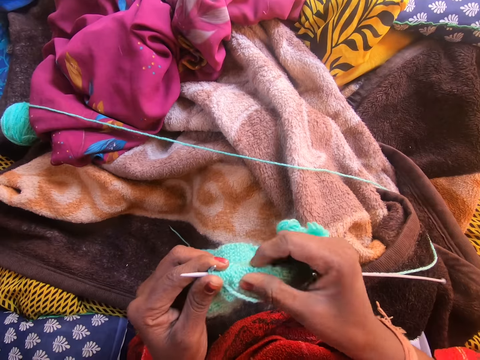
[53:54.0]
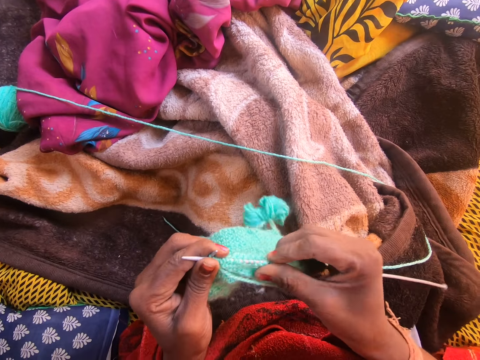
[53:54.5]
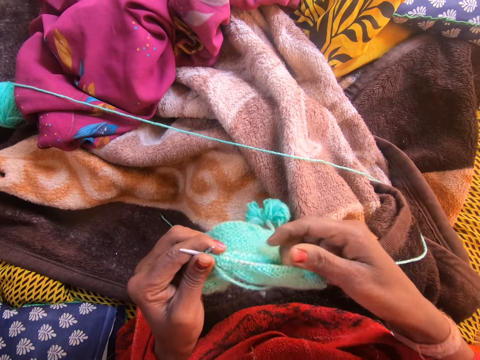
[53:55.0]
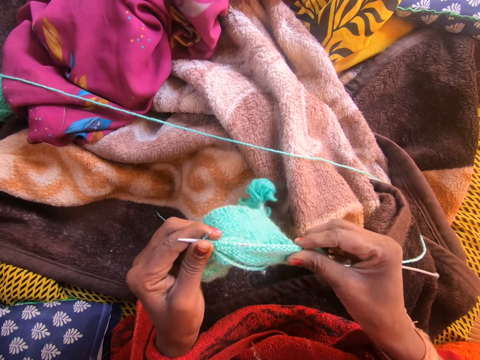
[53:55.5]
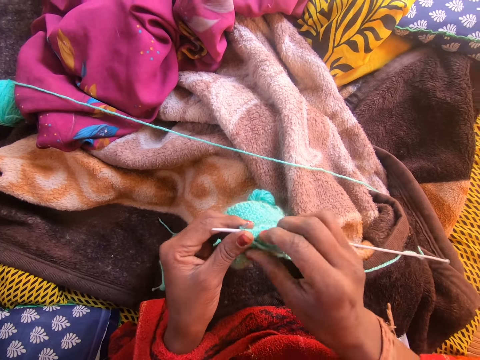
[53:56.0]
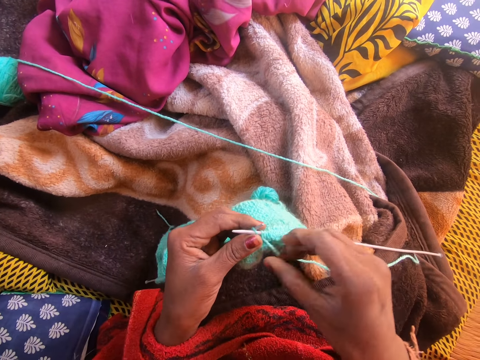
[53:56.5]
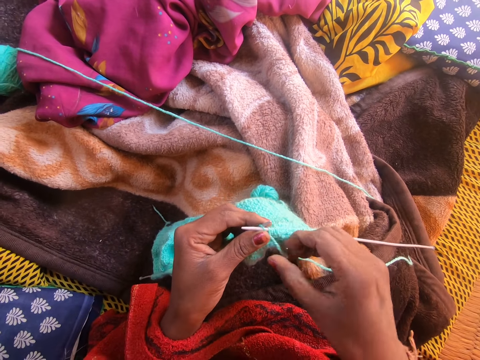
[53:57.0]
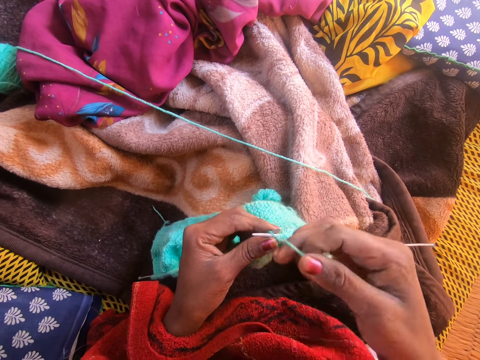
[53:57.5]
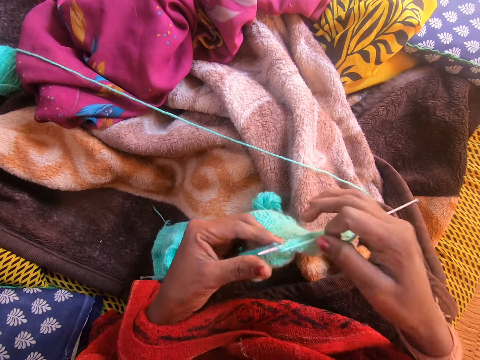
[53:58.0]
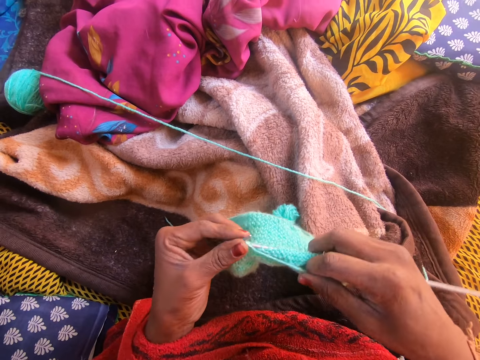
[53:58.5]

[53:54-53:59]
The camera wearer adjusts the knitted yarn on the right knitting needle with her right hand.

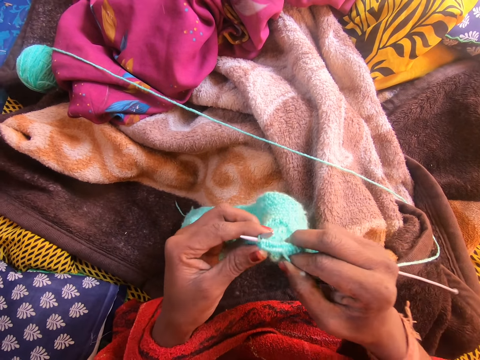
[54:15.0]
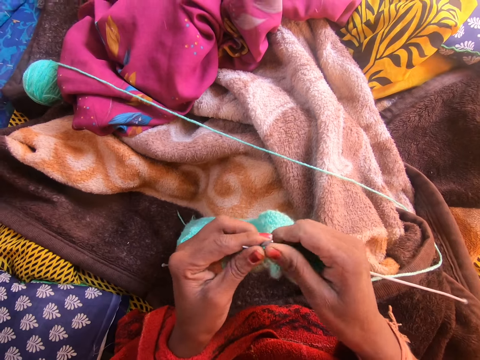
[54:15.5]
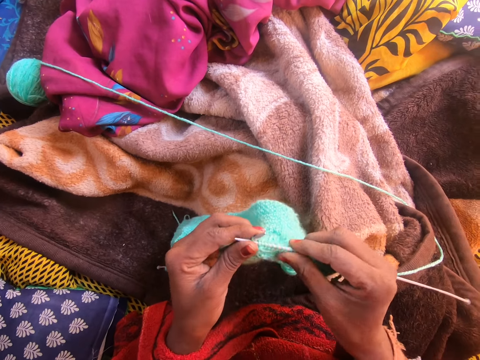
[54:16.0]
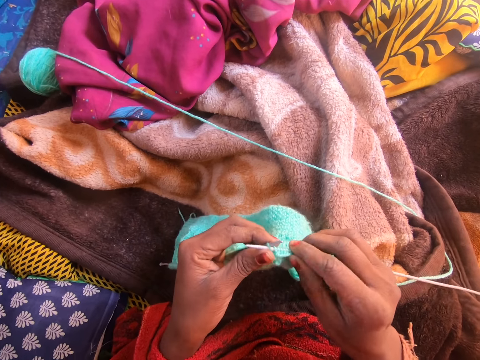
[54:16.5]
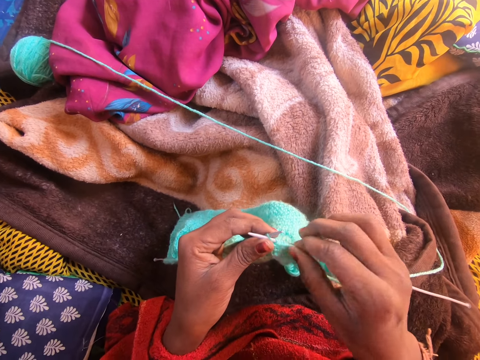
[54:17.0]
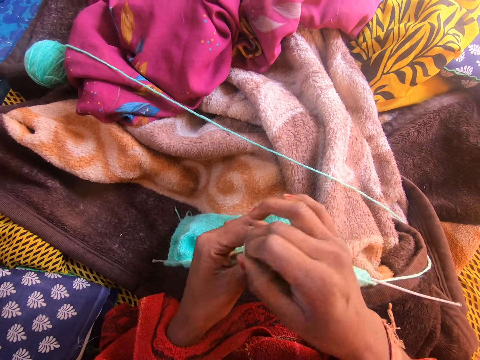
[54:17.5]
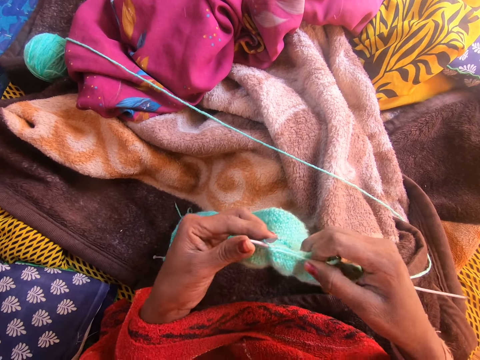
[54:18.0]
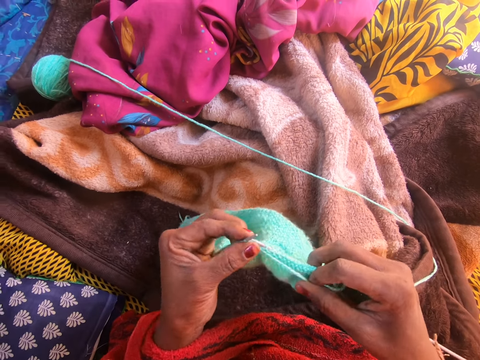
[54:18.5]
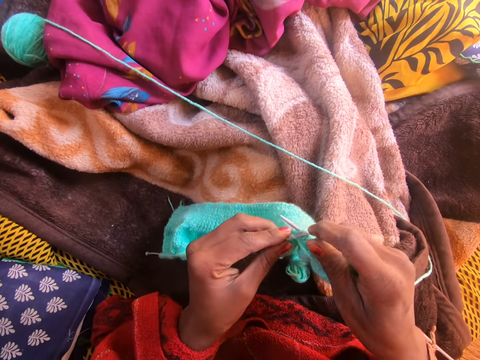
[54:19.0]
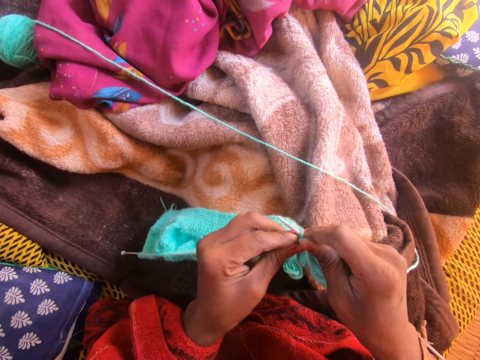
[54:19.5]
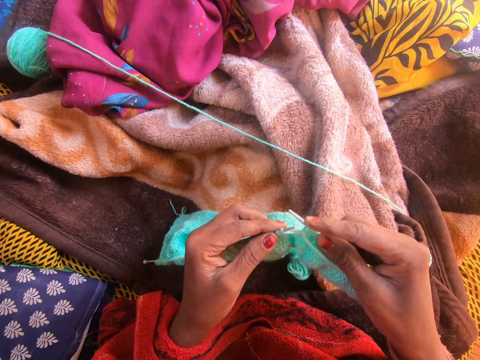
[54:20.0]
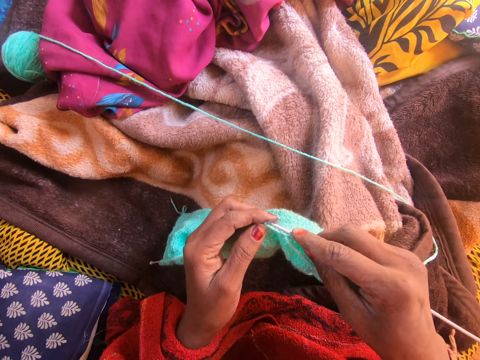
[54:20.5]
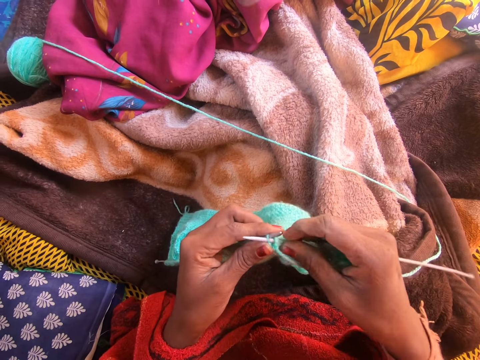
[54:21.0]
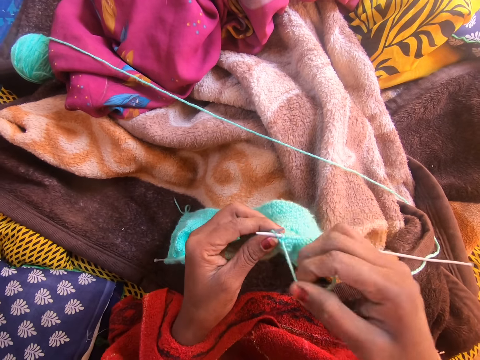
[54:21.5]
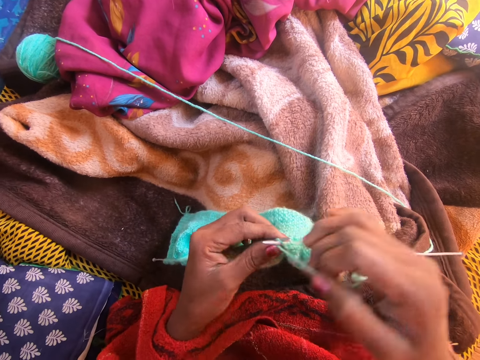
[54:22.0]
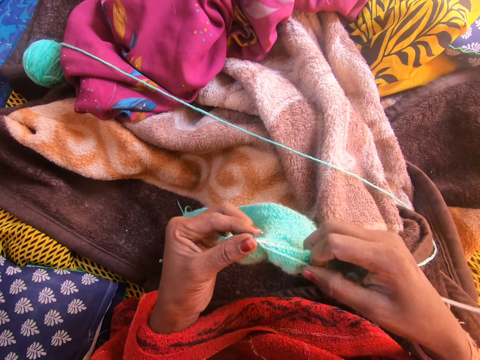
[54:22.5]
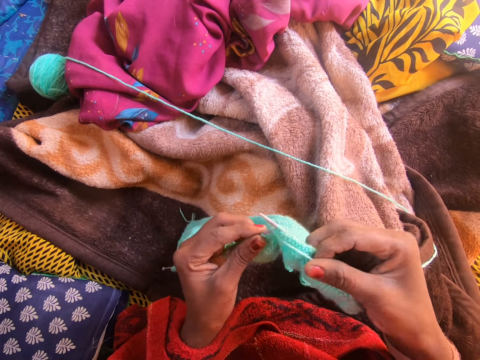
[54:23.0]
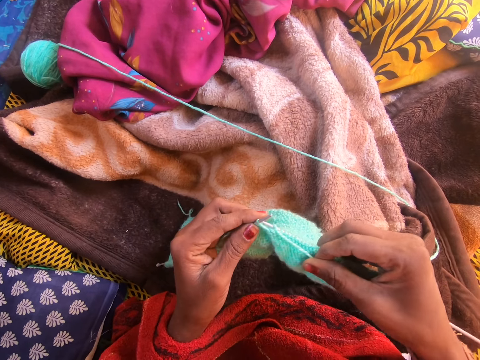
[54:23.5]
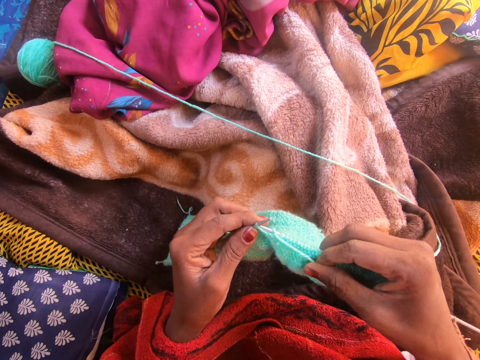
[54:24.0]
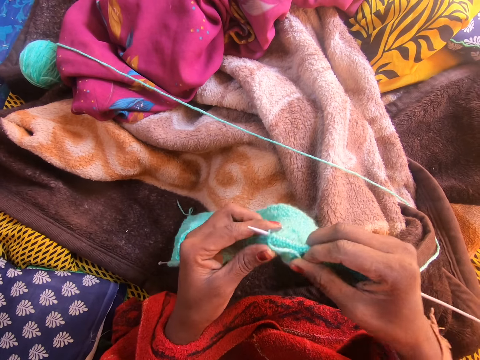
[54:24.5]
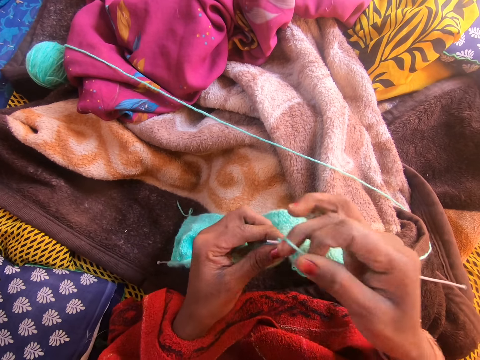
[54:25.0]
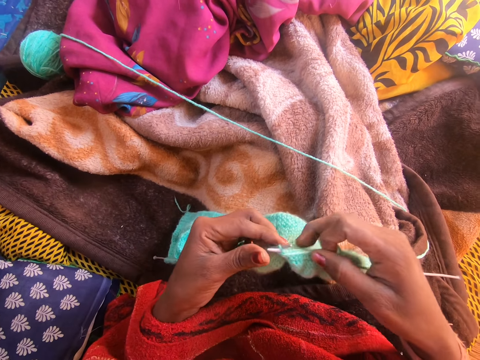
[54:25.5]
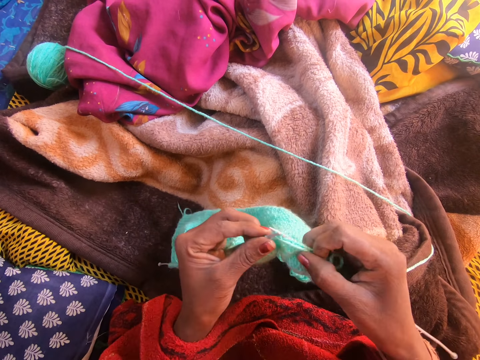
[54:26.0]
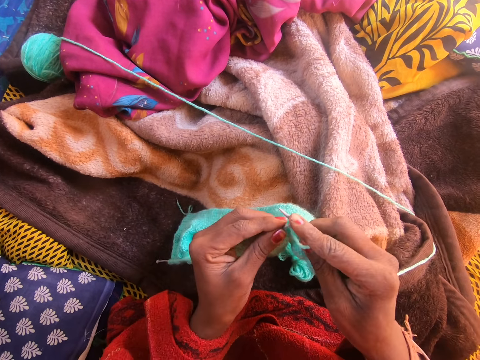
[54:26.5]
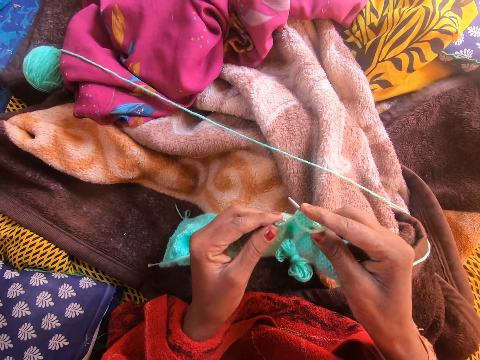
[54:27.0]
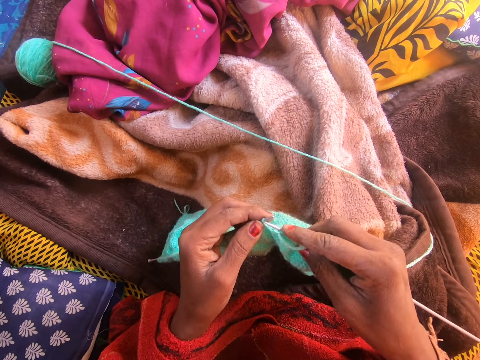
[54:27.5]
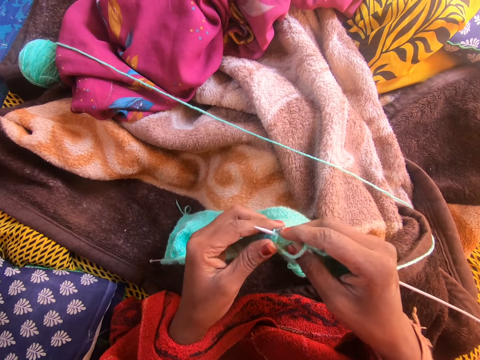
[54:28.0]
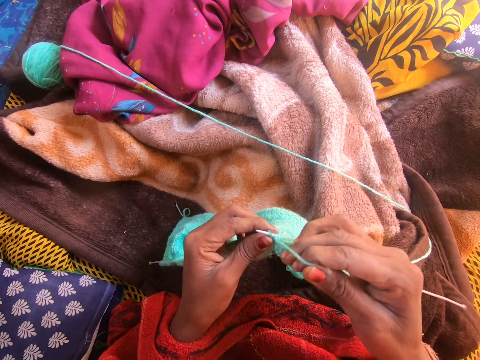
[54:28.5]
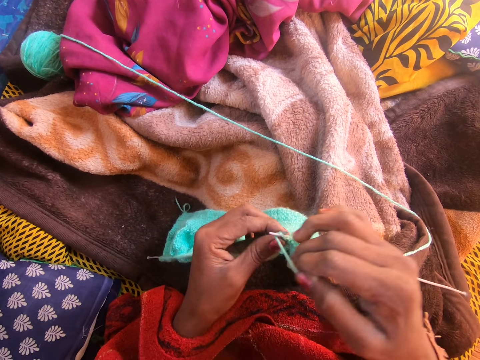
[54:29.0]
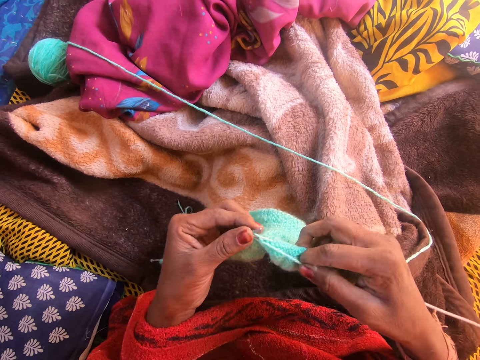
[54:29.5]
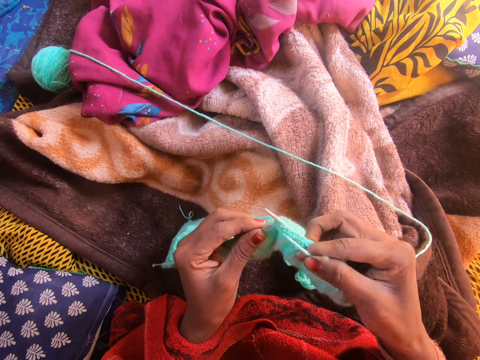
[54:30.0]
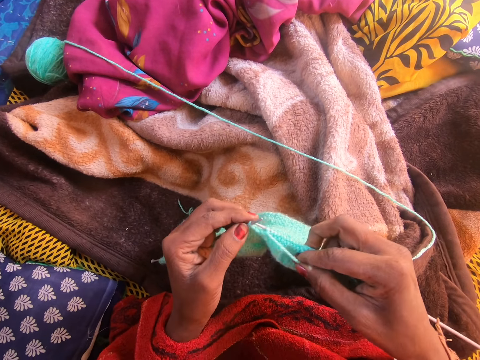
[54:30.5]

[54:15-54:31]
The camera wearer touches a fabric. They weave the fabric. They hold a thread. They weave the fabric. They hold the thread. They weave the fabric.

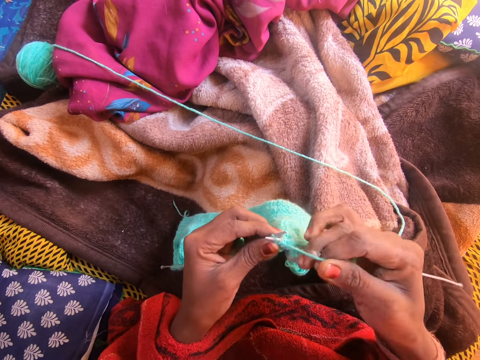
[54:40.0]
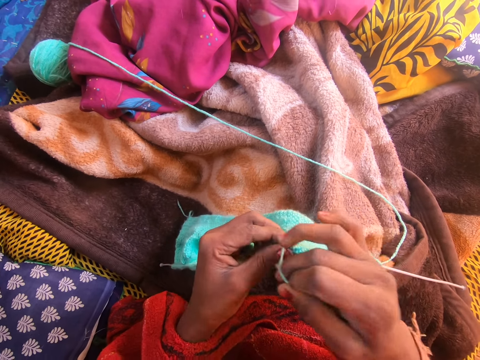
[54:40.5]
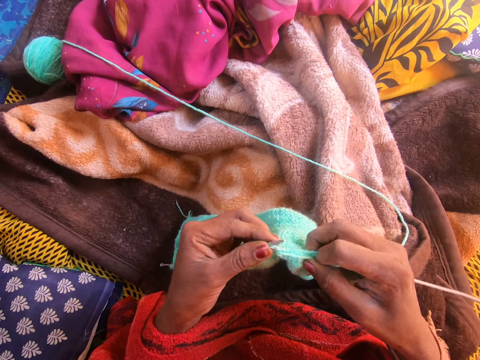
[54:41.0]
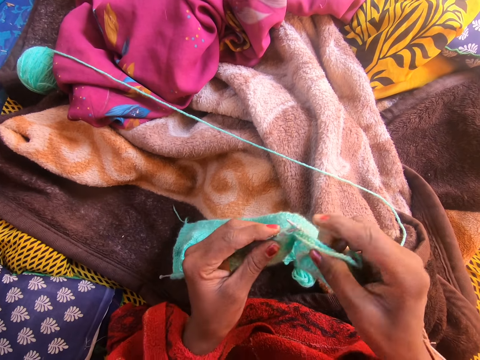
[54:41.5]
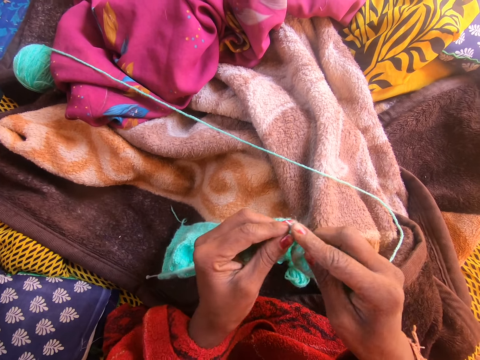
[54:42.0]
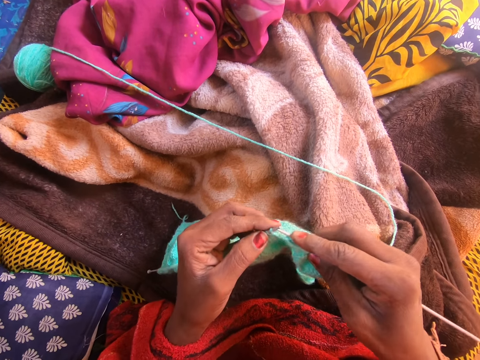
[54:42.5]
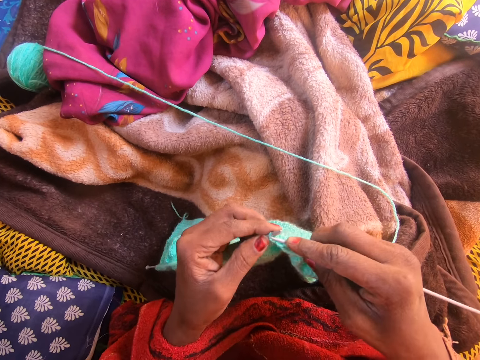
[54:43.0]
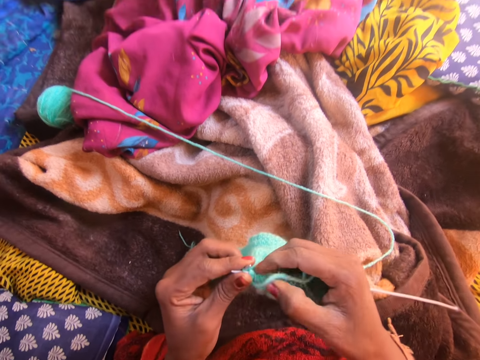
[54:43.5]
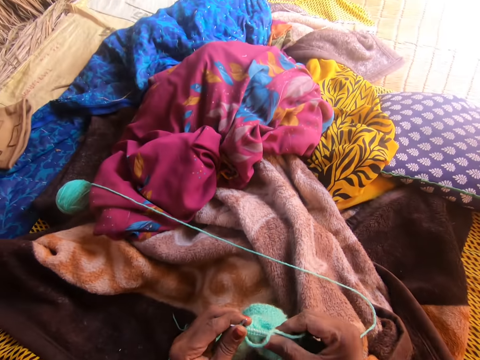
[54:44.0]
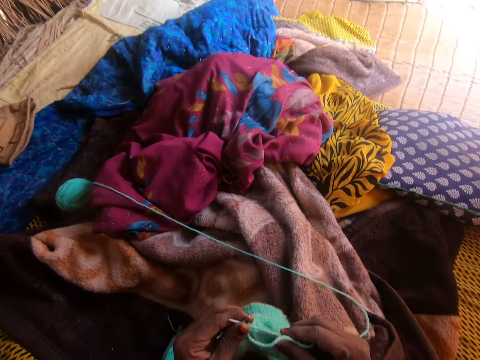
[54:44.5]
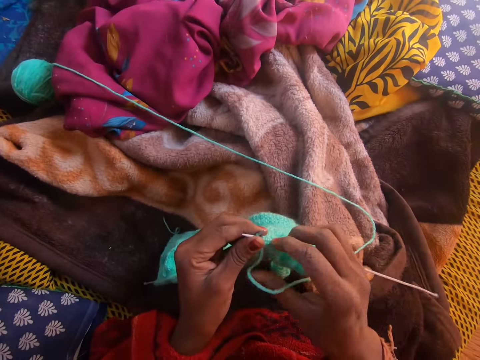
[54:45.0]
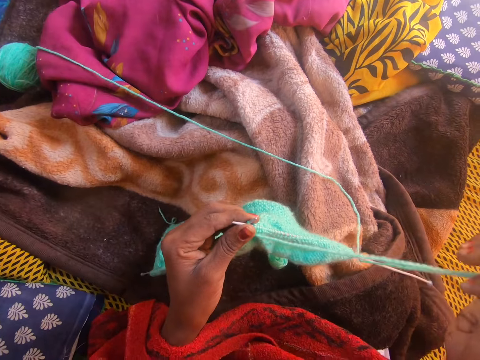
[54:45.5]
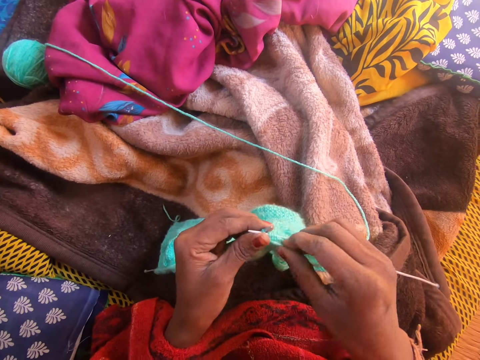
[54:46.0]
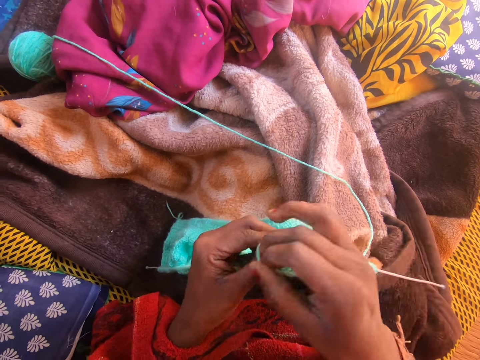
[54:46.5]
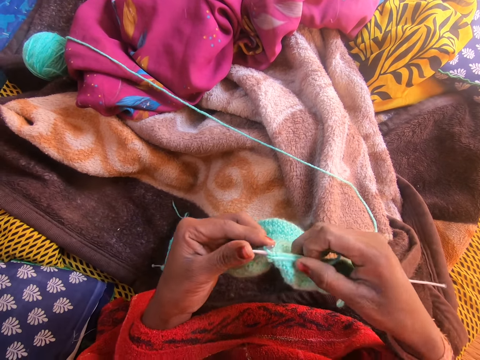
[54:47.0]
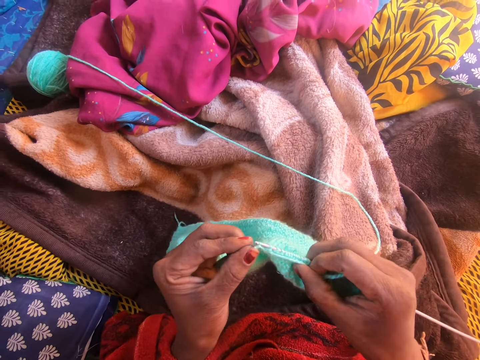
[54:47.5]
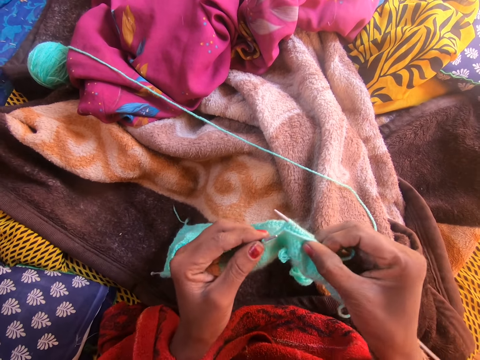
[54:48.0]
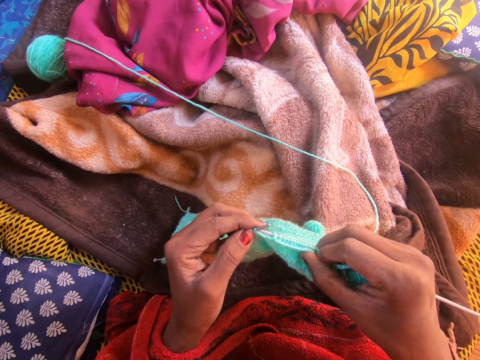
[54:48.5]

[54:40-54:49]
The camera wearer adjusts the knitted yarn on the right knitting needle with her right hand. She touches a fabric.
